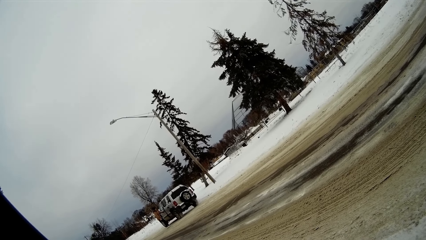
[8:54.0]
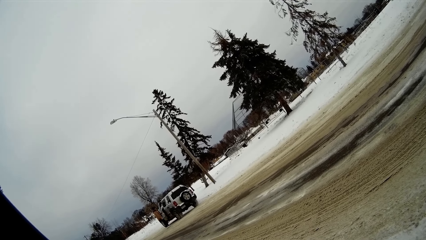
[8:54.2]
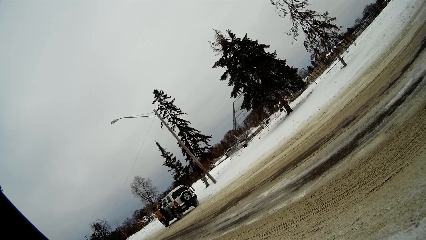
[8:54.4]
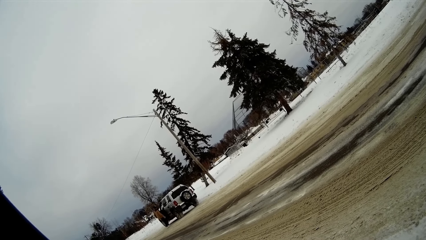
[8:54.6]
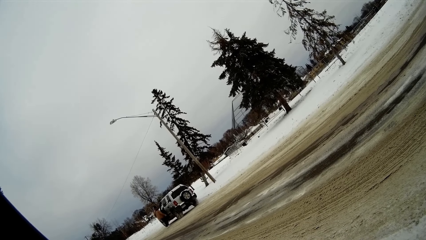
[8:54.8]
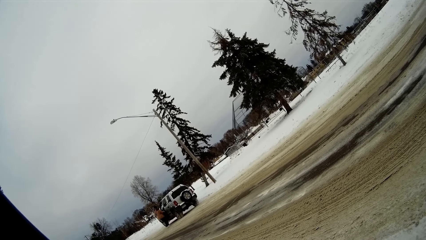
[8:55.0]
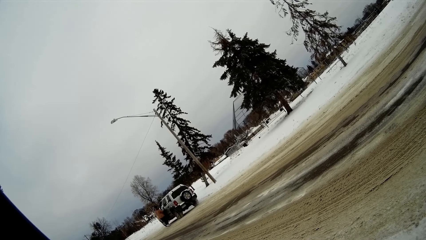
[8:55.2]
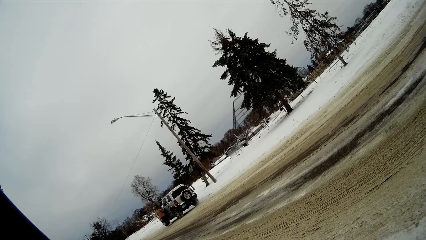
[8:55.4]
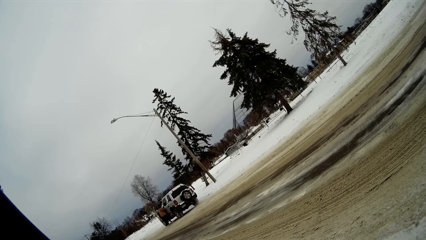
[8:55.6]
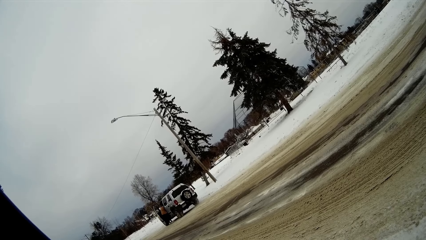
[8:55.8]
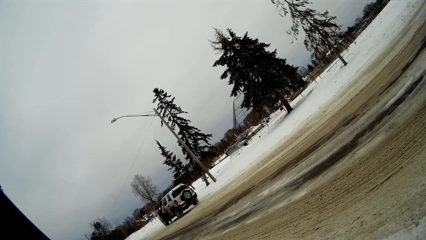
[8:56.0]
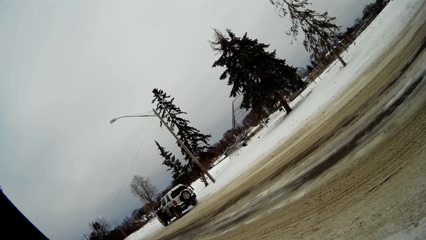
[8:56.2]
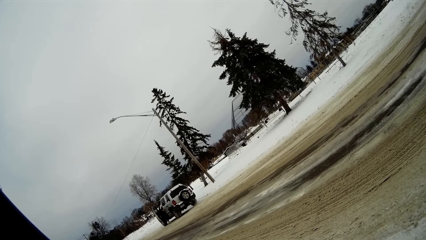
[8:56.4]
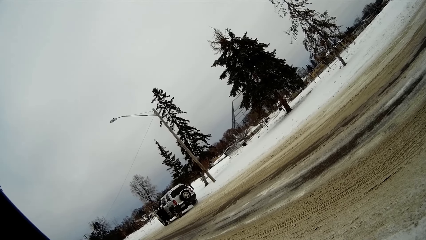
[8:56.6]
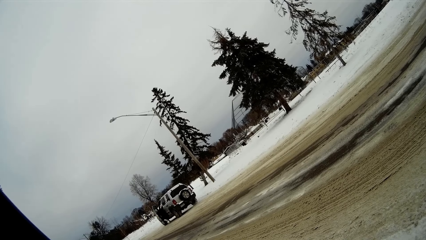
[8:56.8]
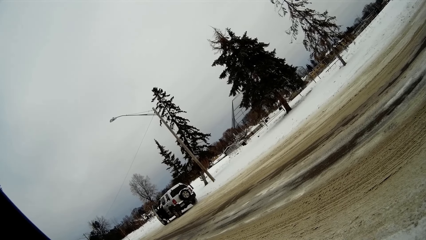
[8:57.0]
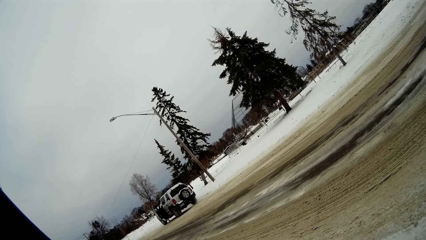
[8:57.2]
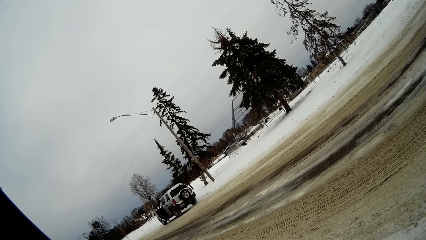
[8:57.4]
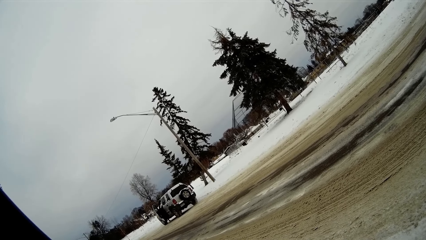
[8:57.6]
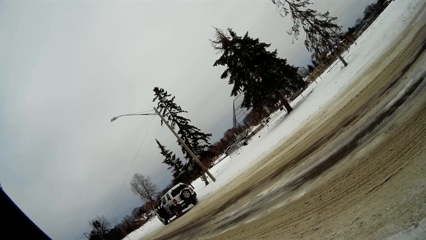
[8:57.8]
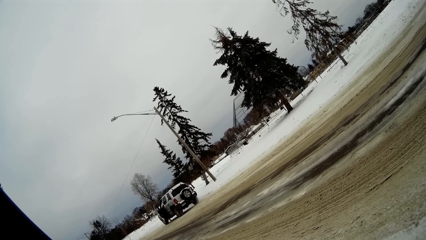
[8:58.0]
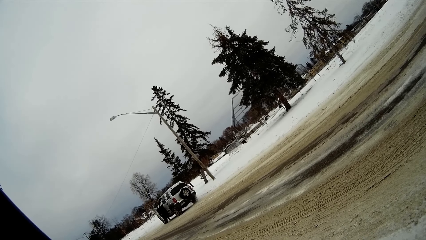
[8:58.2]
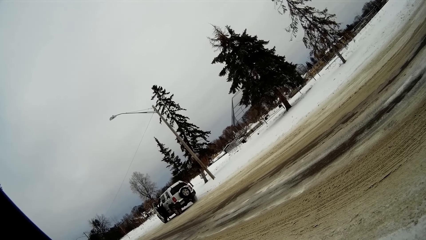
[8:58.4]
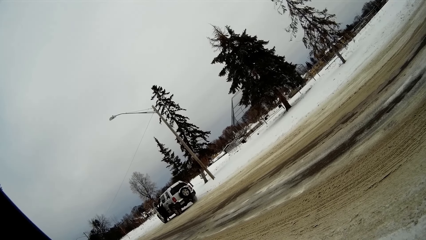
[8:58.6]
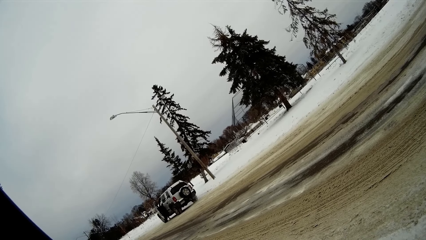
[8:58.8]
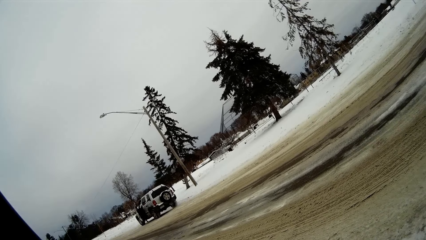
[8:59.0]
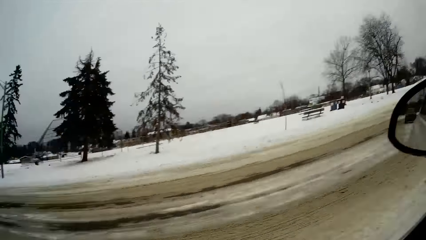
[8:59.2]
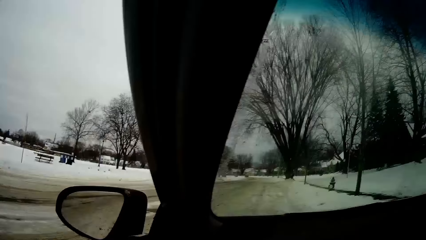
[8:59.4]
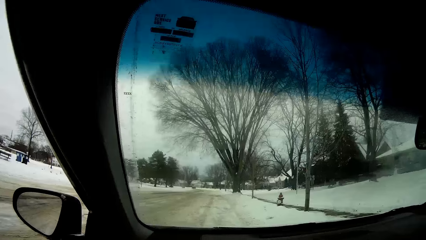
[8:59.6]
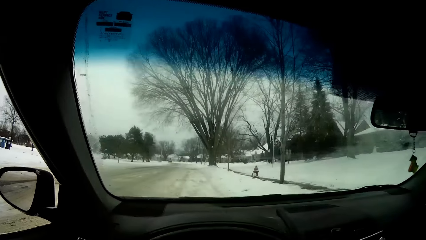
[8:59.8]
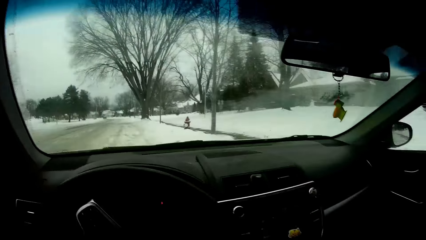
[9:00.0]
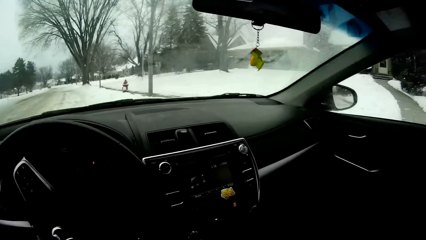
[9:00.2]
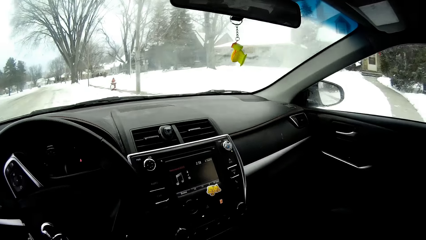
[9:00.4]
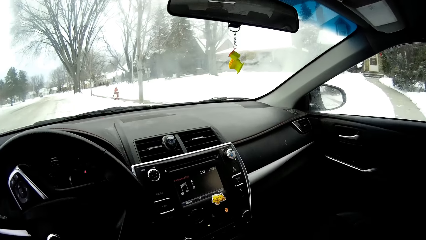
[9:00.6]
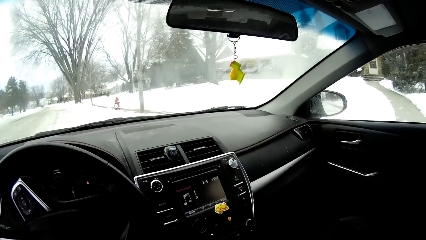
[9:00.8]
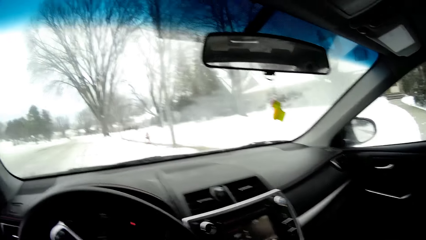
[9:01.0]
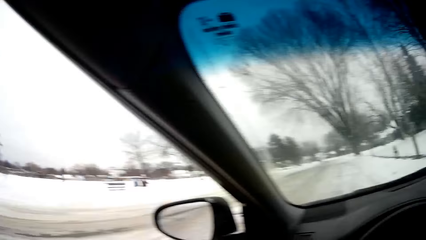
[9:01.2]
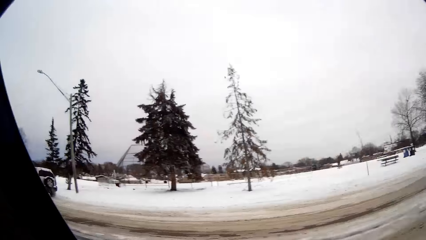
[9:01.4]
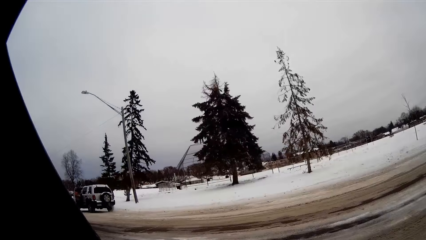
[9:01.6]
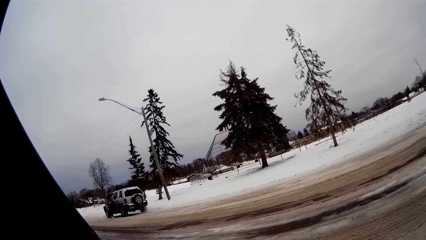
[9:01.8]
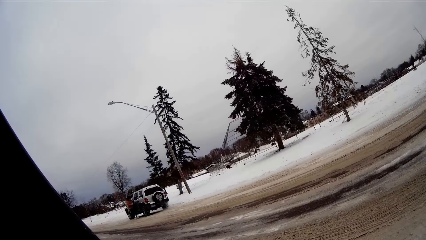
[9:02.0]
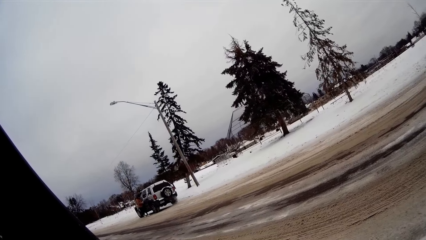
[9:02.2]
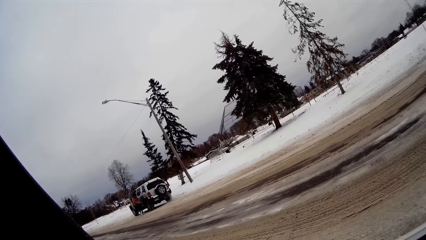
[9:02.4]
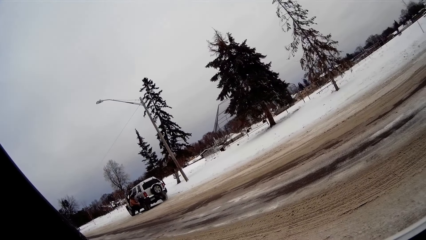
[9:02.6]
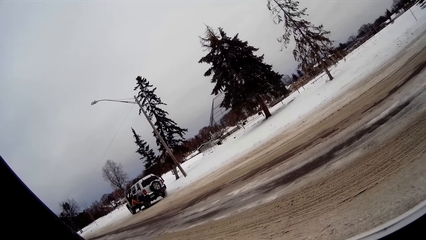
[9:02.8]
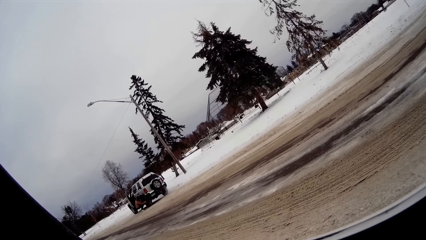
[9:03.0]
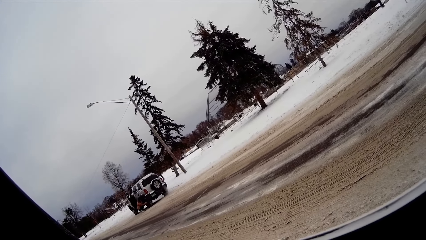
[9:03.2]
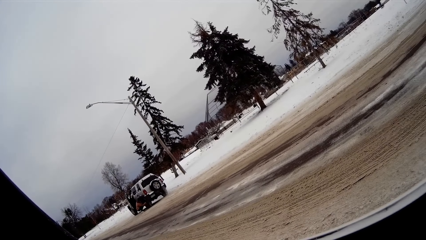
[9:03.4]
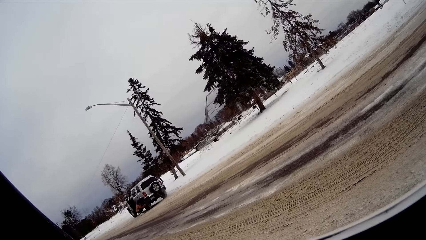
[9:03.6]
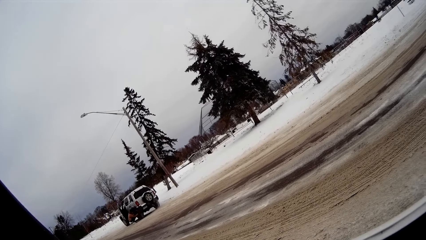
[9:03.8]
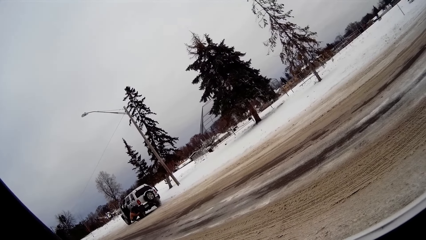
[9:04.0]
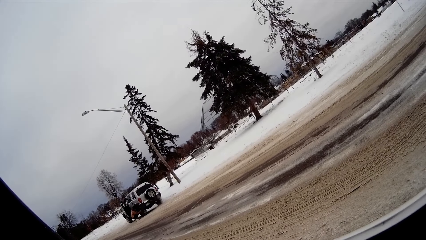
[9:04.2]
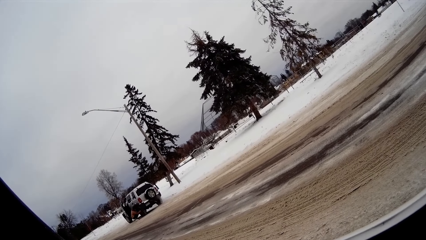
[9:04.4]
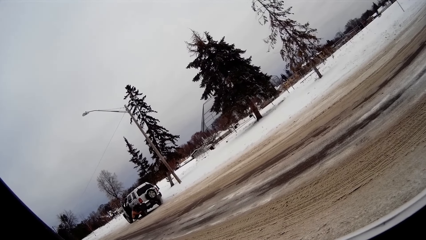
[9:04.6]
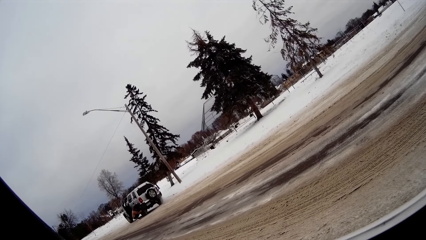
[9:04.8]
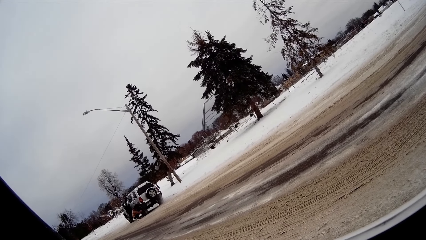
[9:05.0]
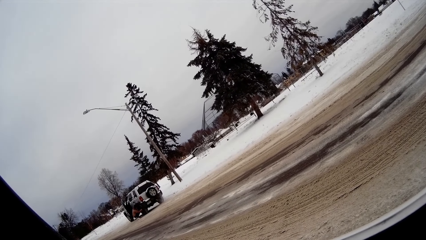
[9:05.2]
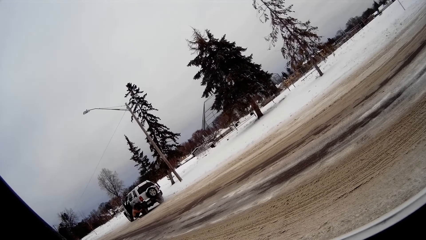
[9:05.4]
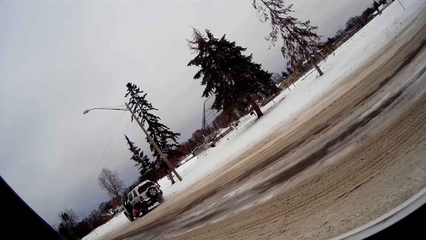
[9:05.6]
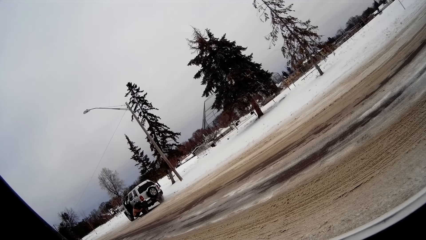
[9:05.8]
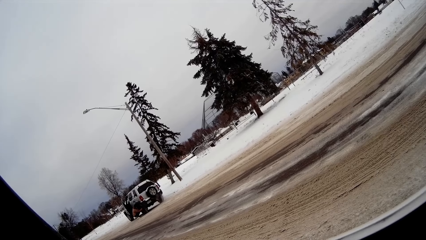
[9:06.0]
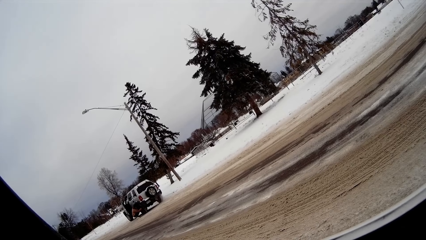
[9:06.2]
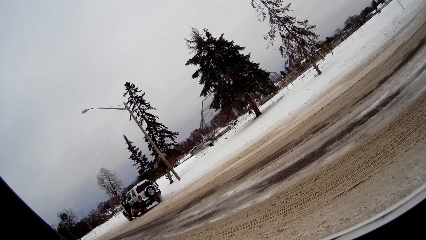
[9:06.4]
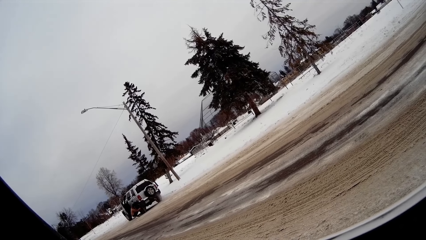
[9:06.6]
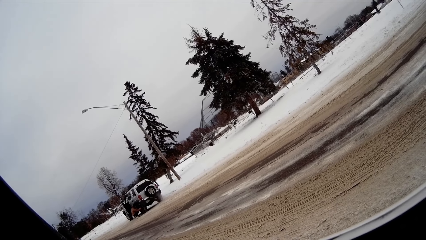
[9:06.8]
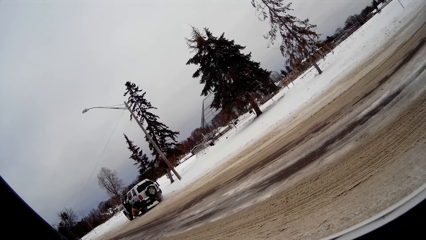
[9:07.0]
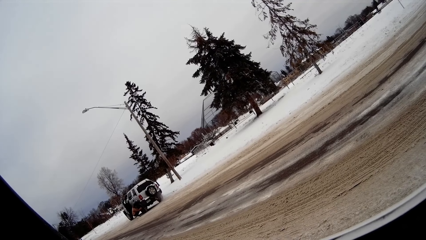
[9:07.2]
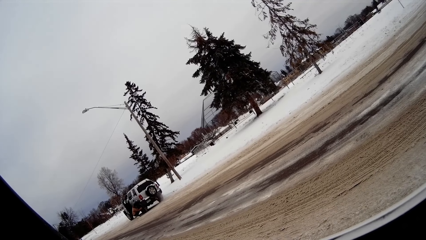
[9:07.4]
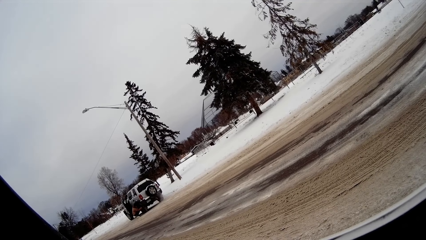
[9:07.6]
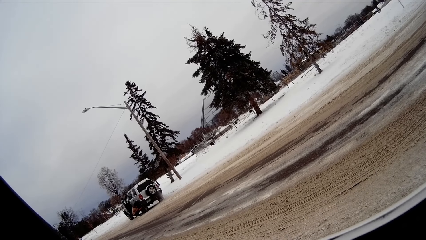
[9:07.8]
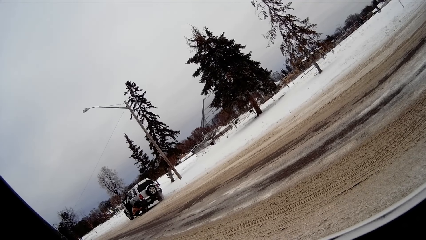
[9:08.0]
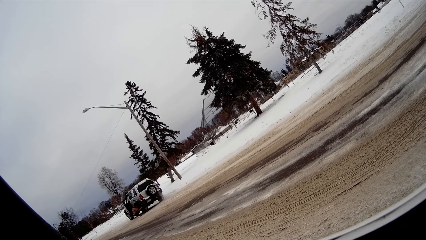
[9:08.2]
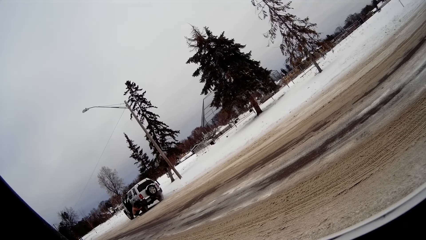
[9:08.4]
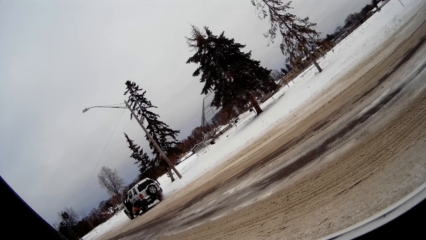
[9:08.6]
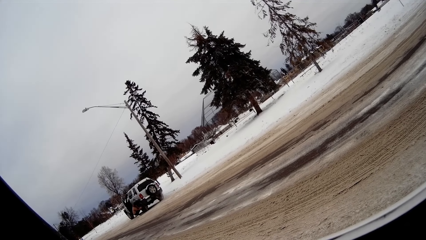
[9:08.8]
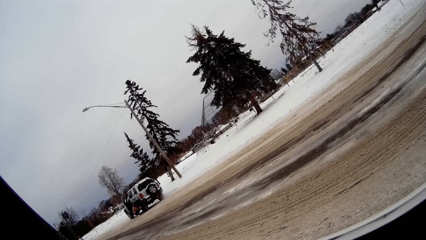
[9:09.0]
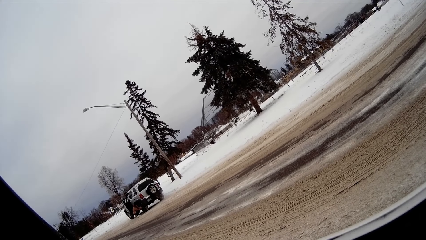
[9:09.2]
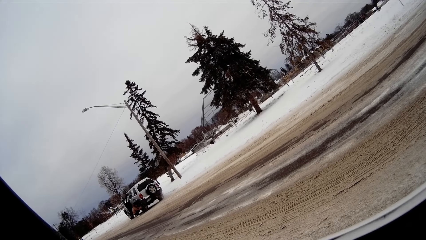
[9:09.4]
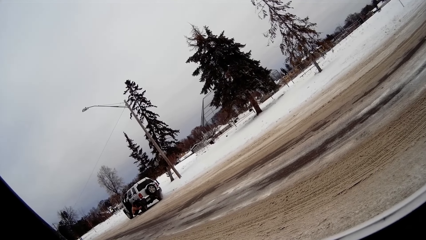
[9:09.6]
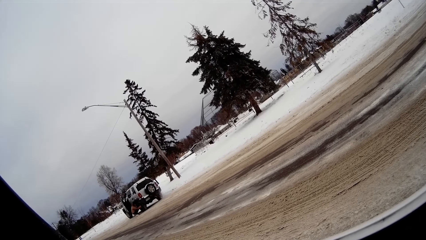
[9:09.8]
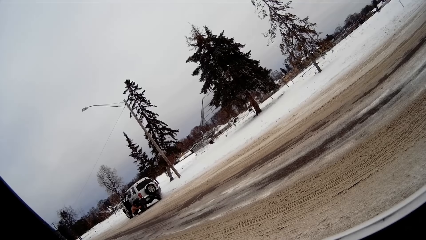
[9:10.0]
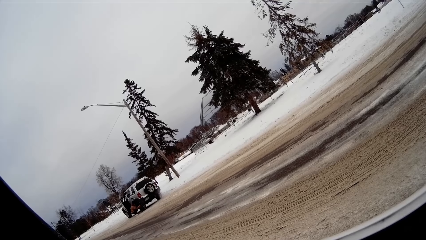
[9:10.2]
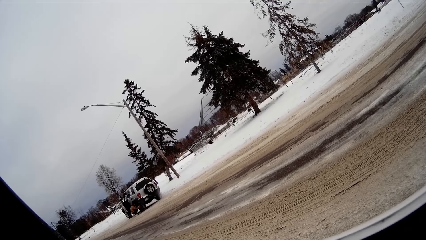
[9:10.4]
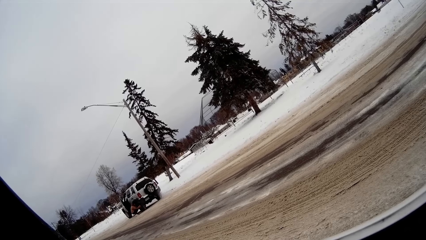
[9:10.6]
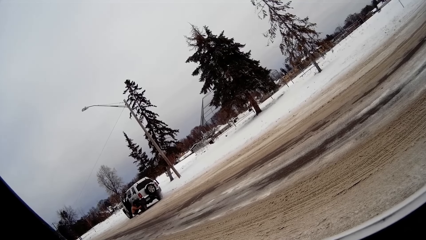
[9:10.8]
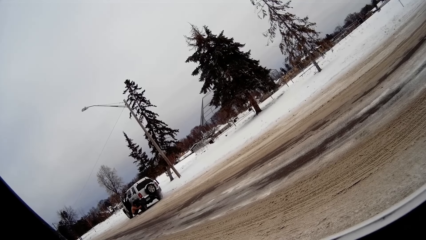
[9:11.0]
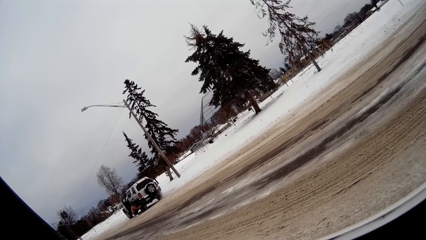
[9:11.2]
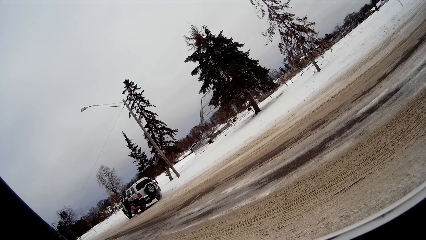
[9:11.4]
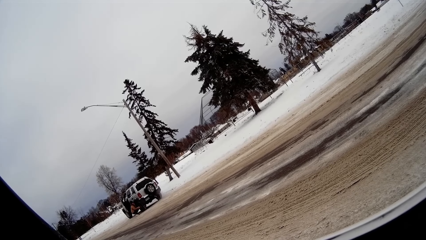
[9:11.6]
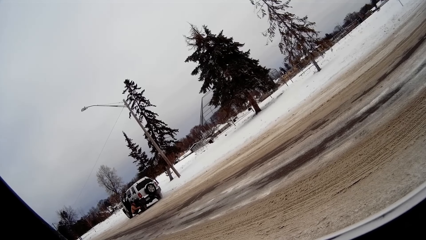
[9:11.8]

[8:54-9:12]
The woman opens the car door. She stretches into the car and looks inside the car. The camera wearer looks on the other side. They look inside the car. They look at the woman. The woman works on the car tyre and bends beside the car.
